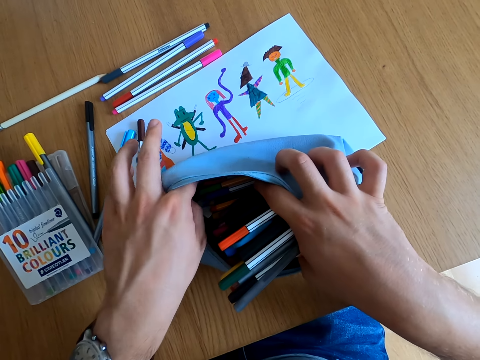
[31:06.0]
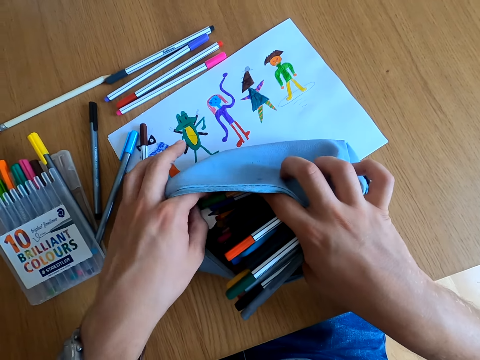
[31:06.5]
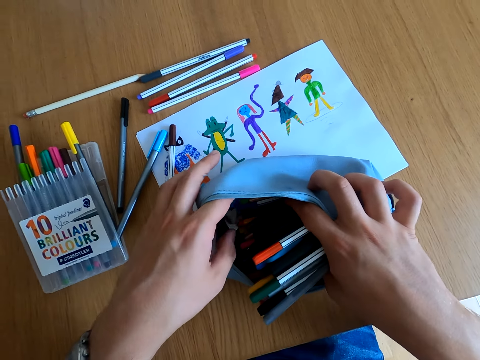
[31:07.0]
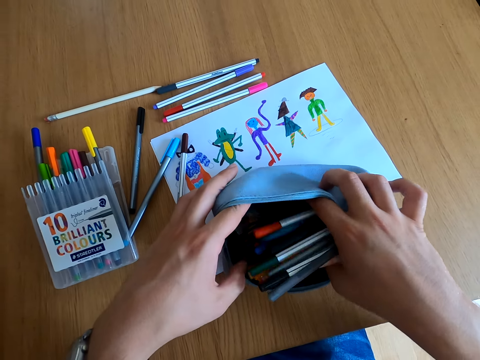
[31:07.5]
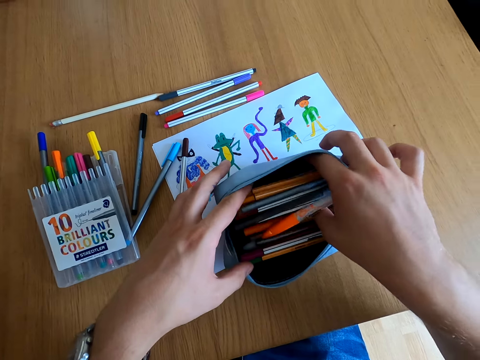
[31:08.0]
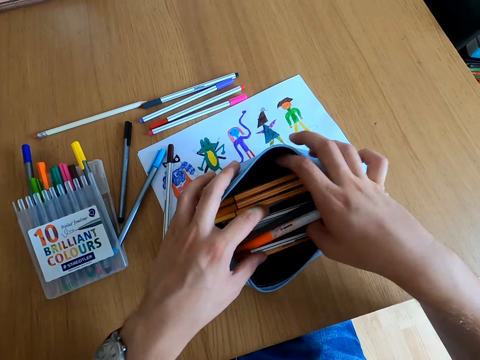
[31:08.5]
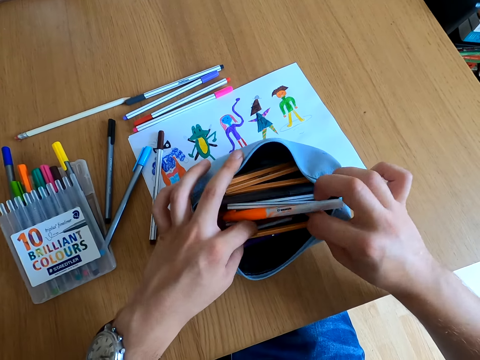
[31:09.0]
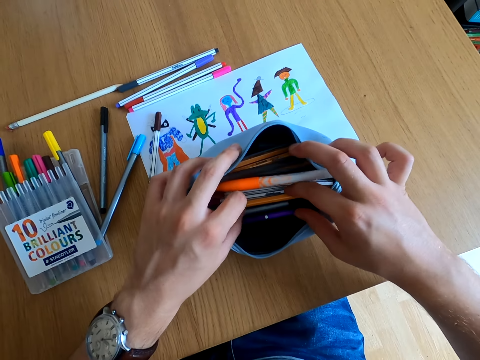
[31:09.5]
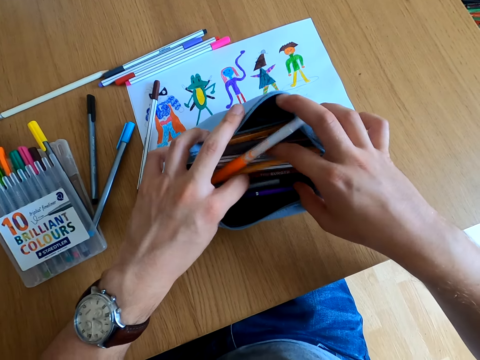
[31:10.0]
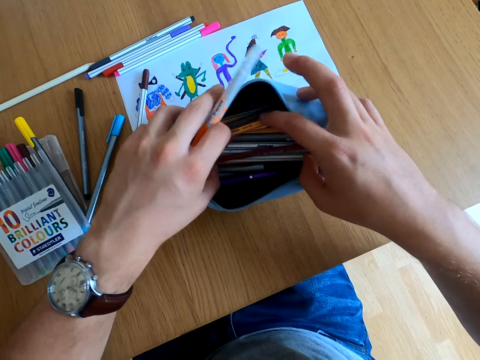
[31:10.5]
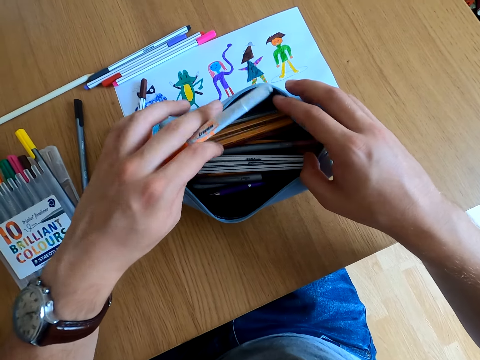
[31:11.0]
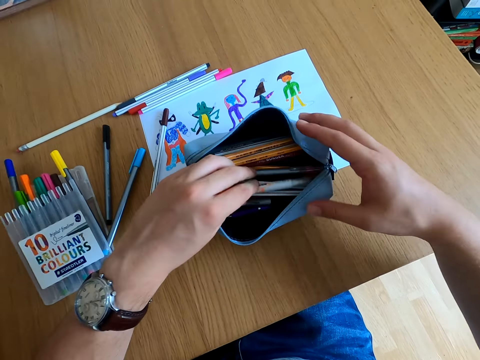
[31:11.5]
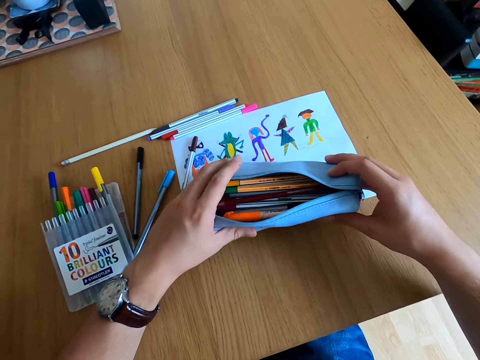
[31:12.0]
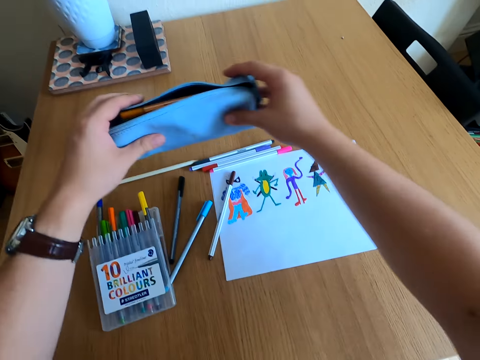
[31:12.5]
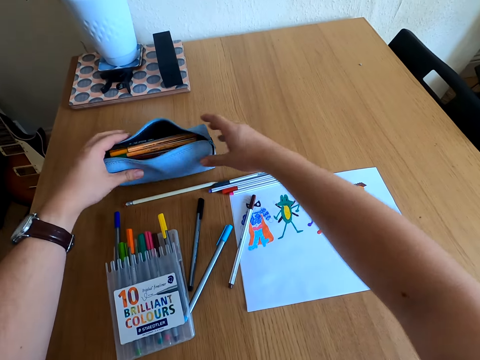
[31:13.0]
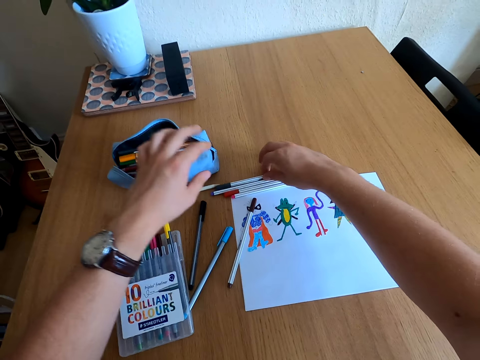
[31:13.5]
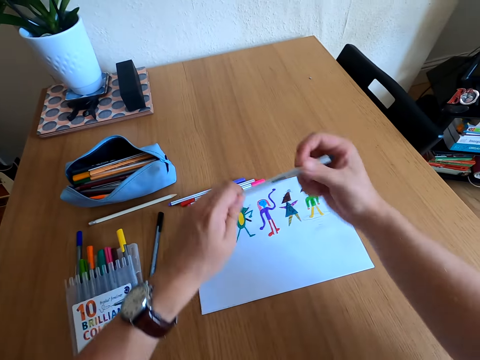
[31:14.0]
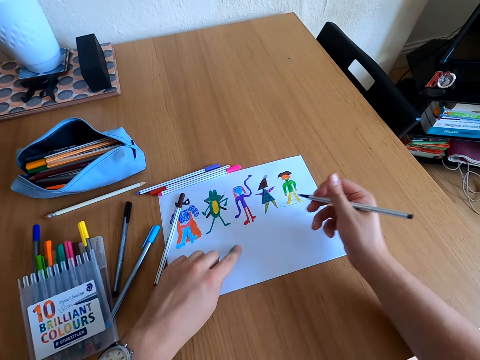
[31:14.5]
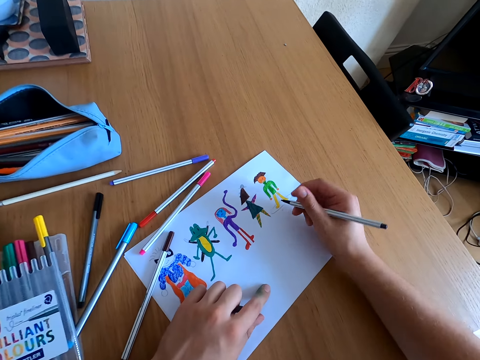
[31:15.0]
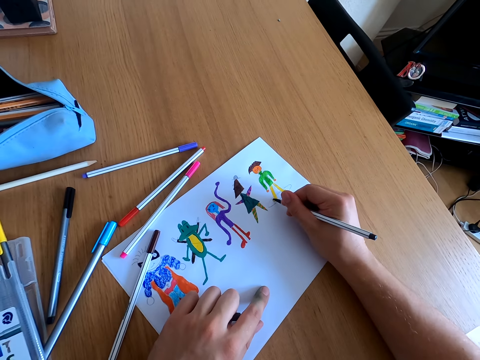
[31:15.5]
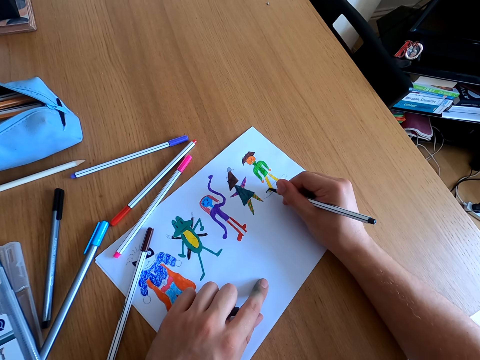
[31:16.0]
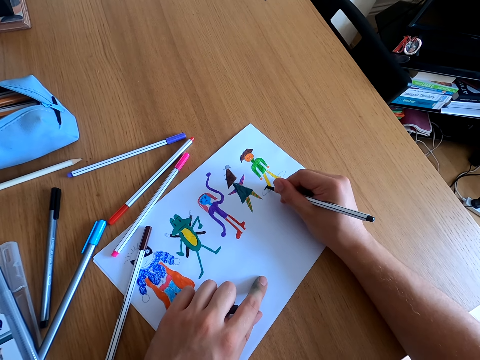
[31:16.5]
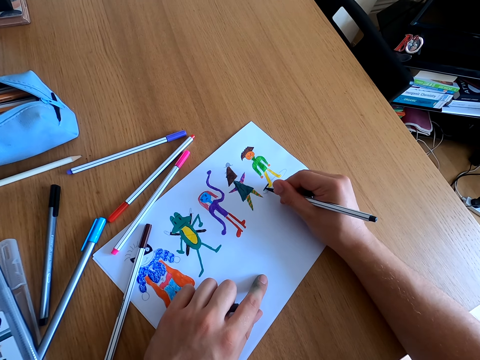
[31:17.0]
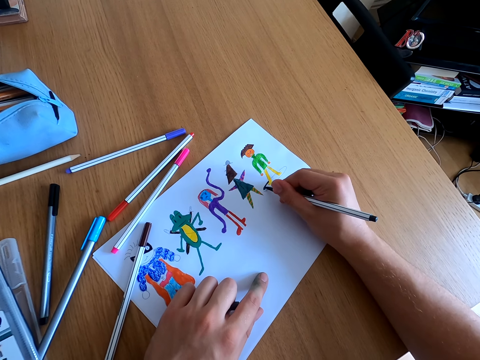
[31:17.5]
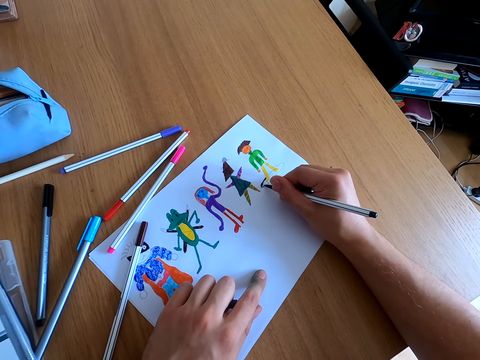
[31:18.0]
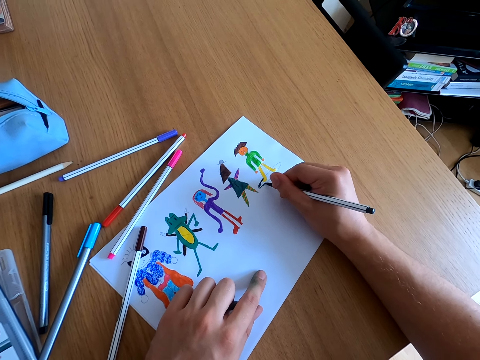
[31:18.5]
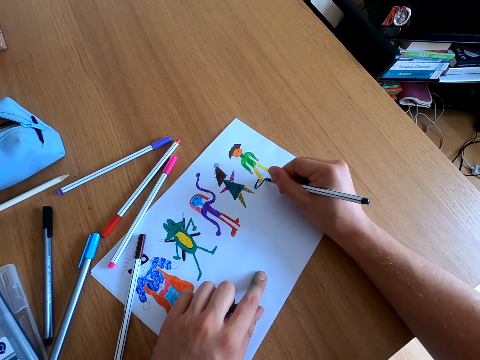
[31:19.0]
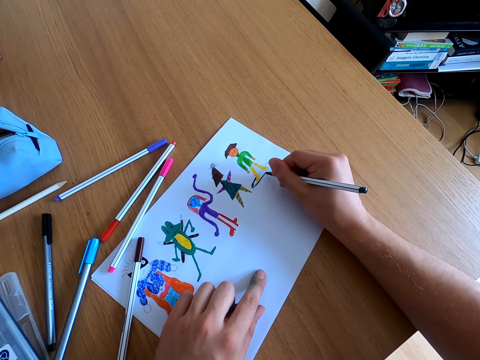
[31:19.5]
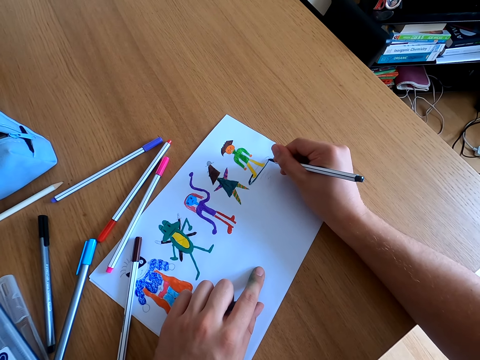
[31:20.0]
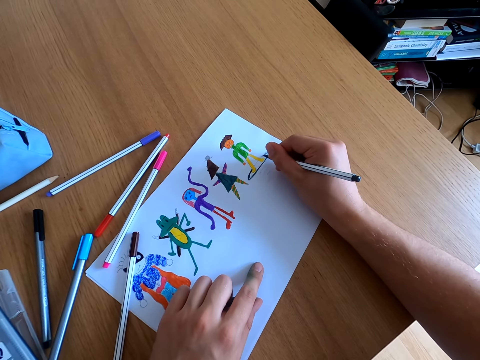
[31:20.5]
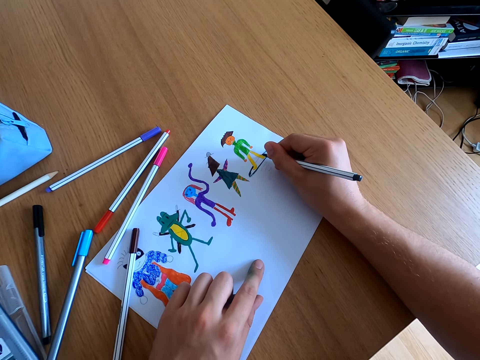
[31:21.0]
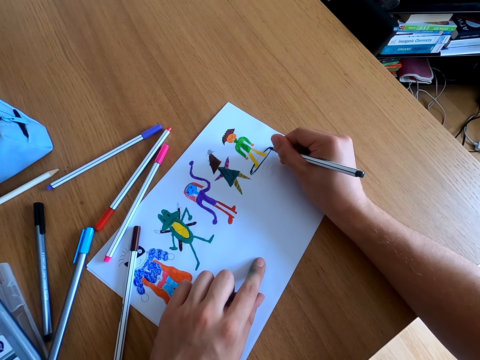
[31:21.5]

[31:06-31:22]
The camera wearer takes colour from a bag. They talk with someone. They pick up the pouch bag and place the pouch bag on the table. They pick up a color pen, open the pen lid, move the drawing paper, and draw on the paper.

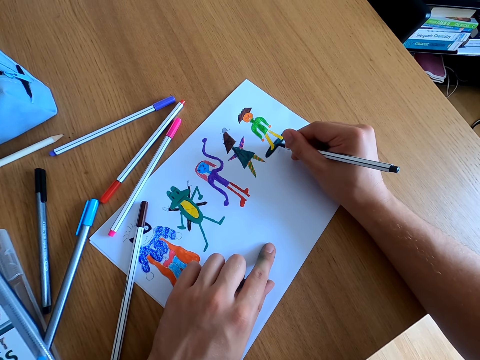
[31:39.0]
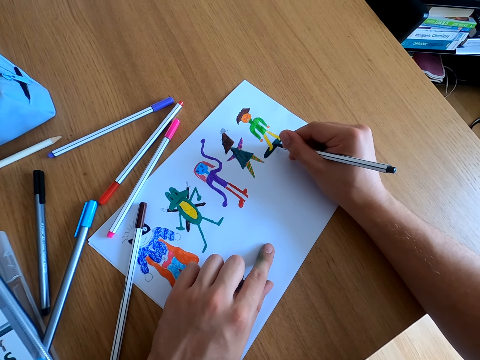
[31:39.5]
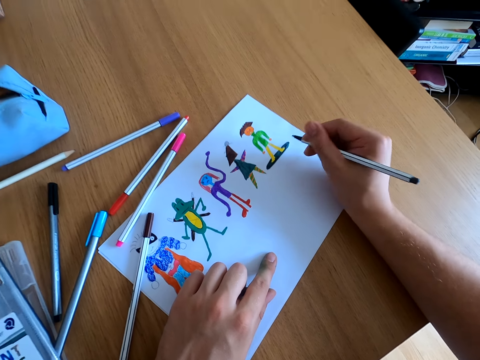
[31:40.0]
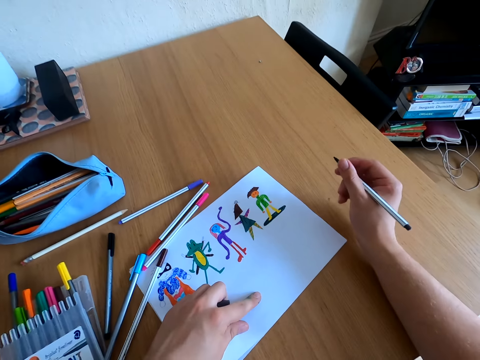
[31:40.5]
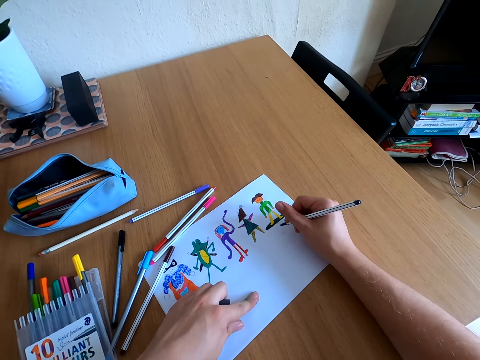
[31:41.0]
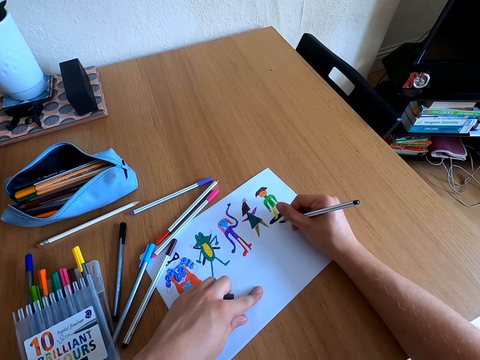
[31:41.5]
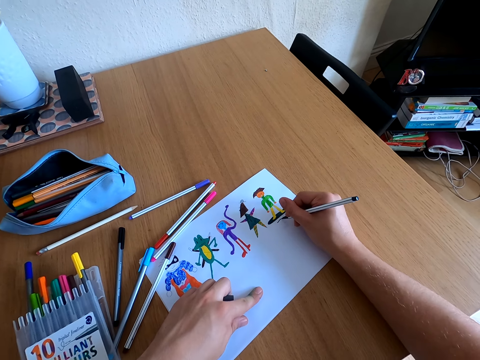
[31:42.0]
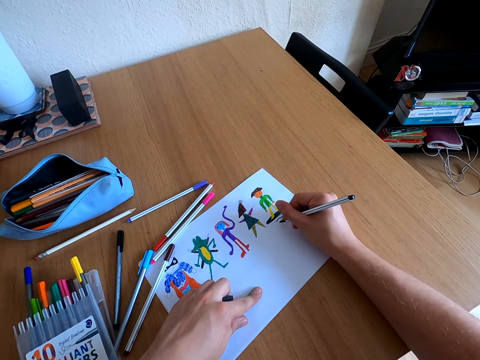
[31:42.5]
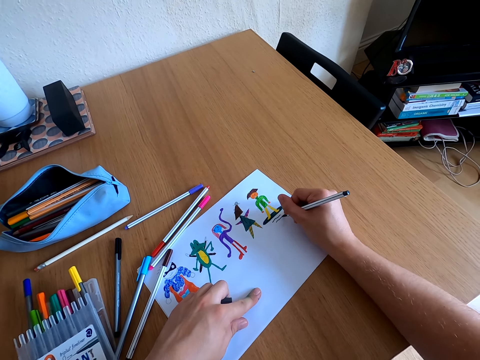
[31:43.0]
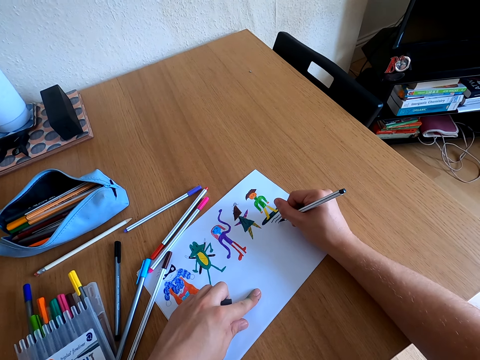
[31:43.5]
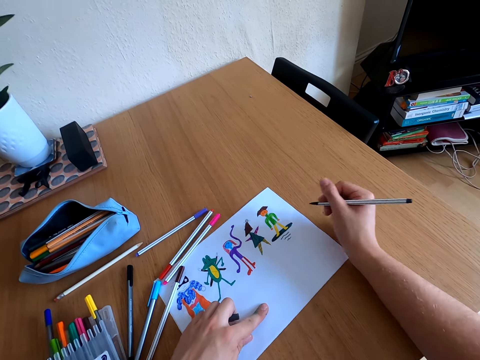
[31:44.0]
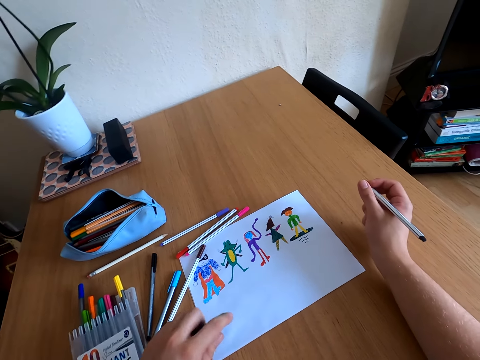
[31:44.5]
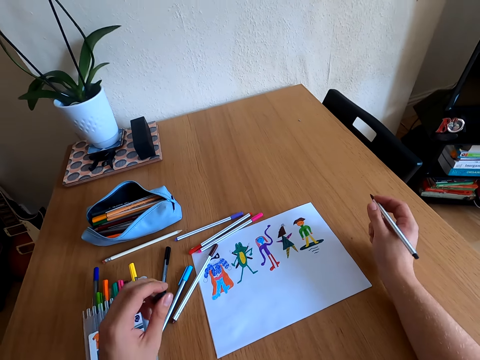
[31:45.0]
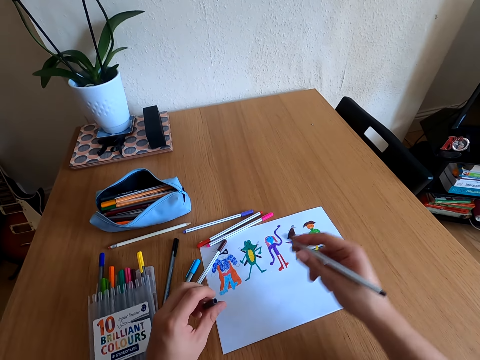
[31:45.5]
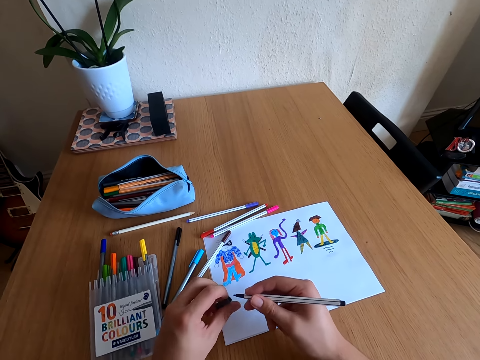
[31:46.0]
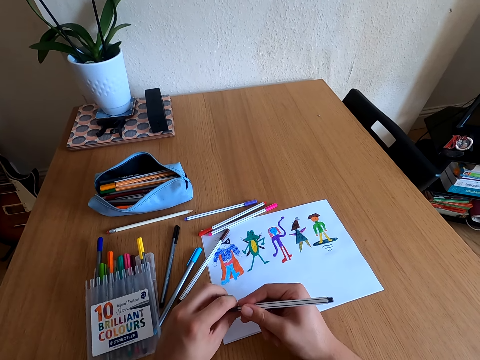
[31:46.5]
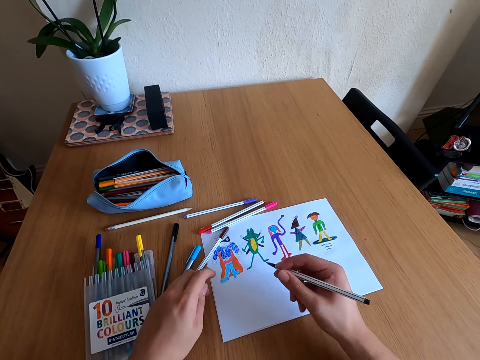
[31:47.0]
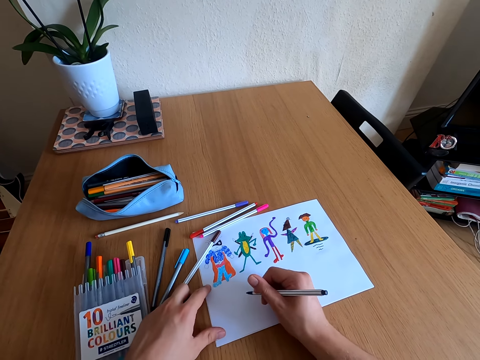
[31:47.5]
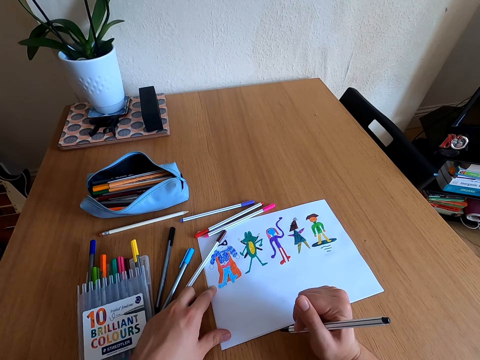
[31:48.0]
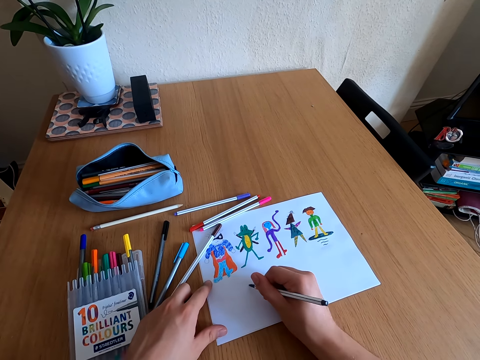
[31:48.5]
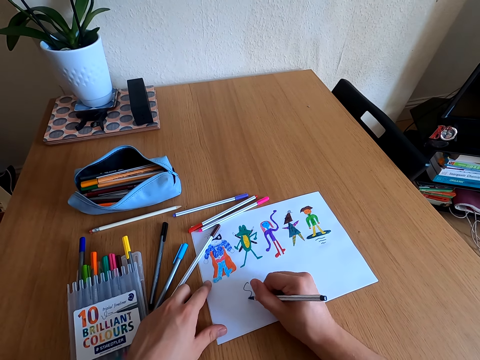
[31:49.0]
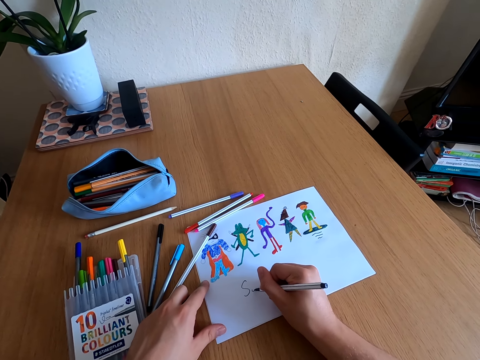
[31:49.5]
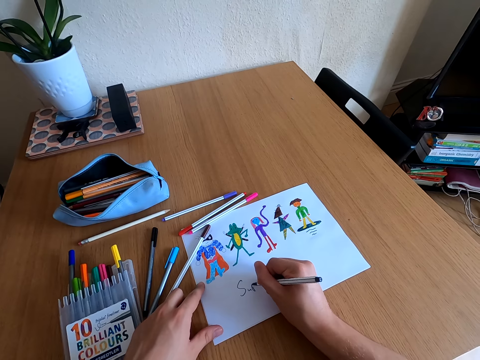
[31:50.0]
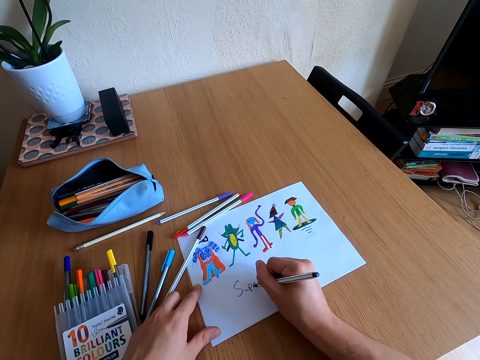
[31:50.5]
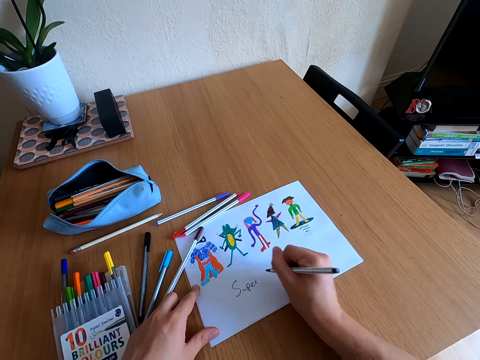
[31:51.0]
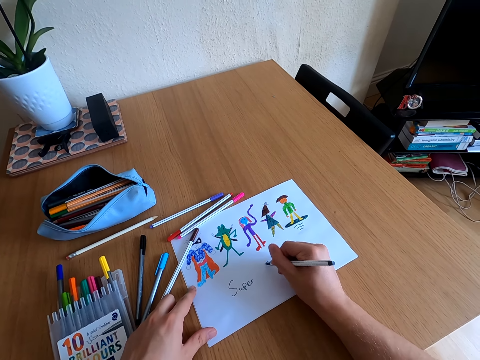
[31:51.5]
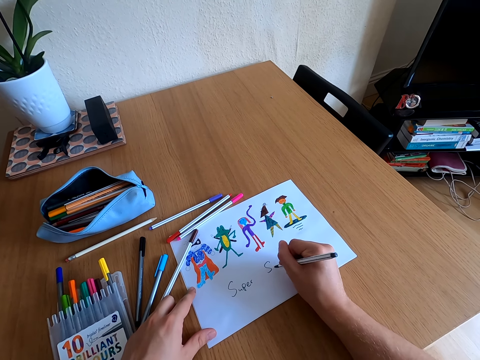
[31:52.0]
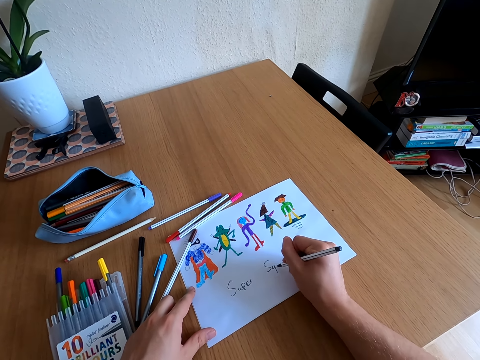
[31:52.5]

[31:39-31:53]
The camera wearer checks the drawing. They draw on a paper. They look at the drawing. They write on a piece of paper.
